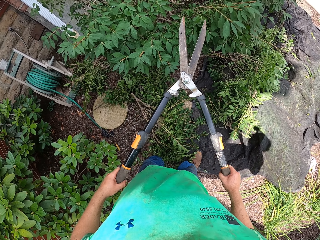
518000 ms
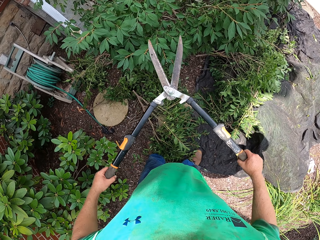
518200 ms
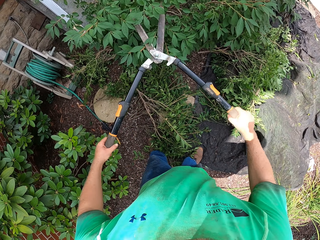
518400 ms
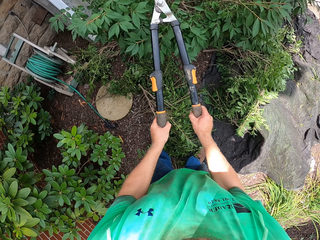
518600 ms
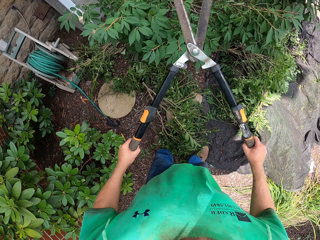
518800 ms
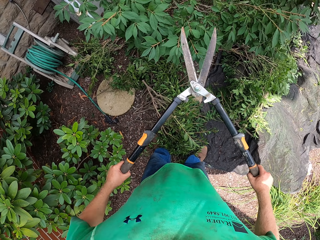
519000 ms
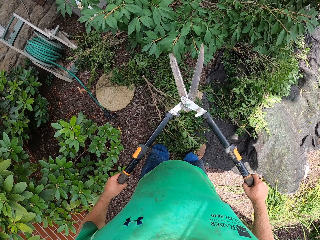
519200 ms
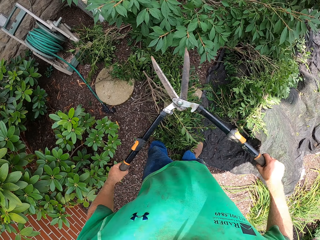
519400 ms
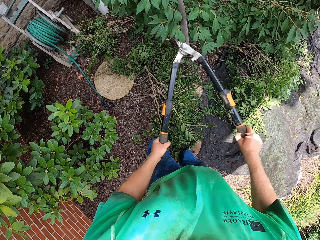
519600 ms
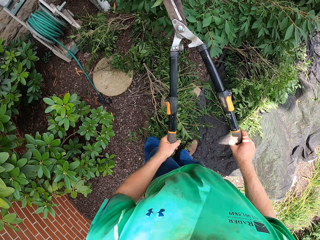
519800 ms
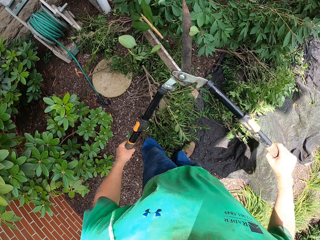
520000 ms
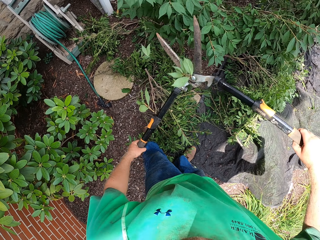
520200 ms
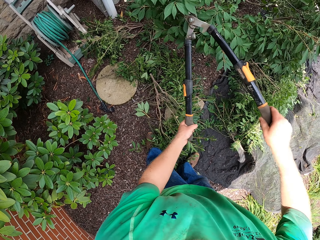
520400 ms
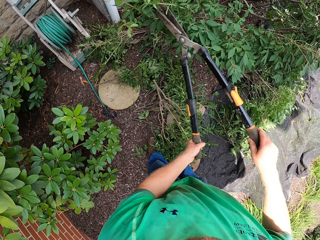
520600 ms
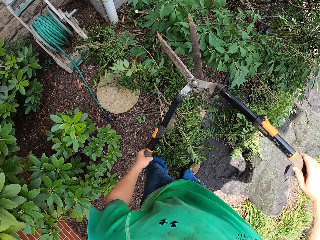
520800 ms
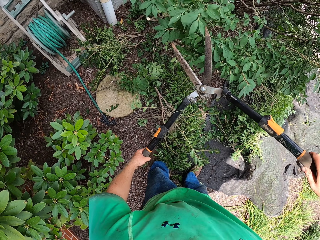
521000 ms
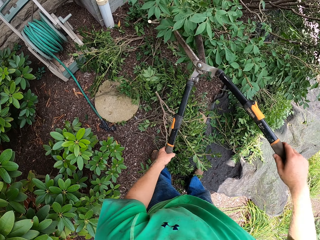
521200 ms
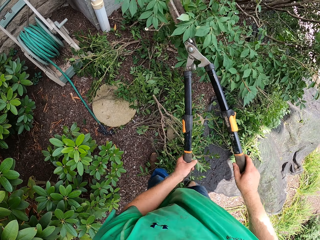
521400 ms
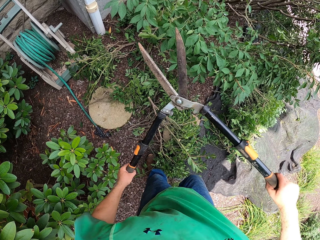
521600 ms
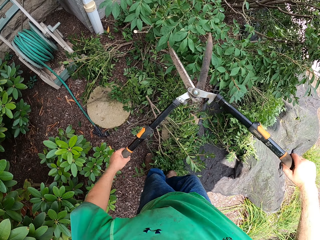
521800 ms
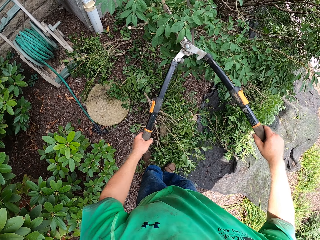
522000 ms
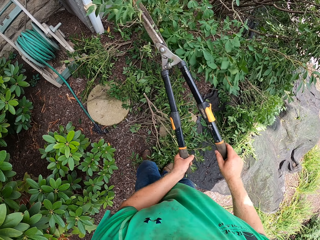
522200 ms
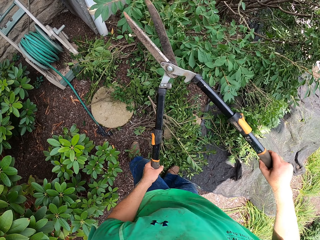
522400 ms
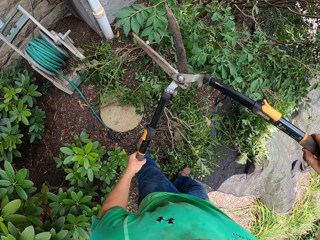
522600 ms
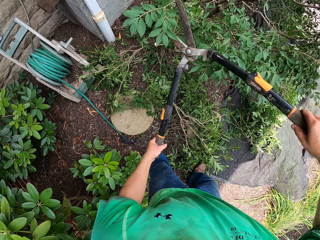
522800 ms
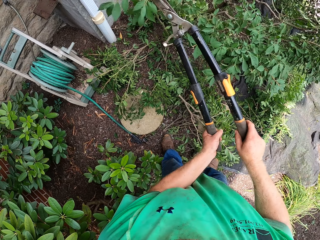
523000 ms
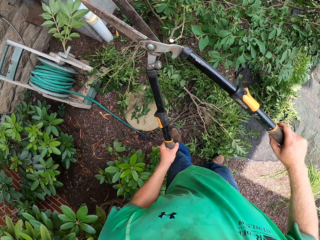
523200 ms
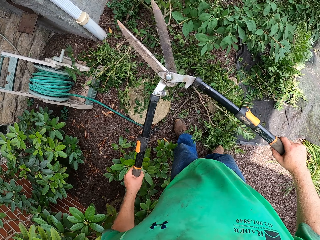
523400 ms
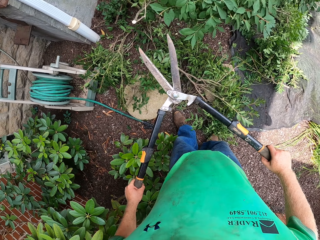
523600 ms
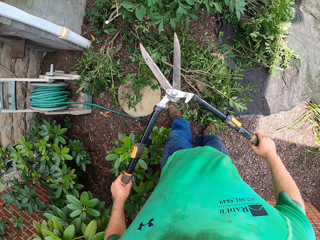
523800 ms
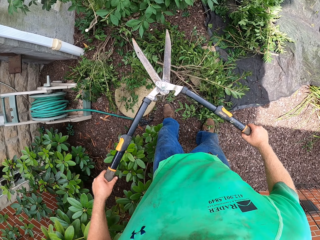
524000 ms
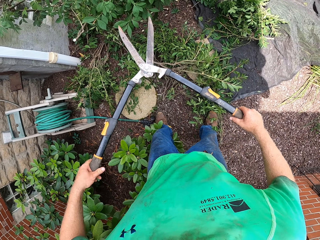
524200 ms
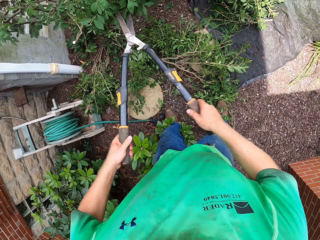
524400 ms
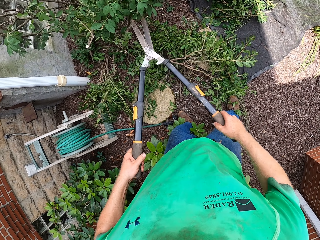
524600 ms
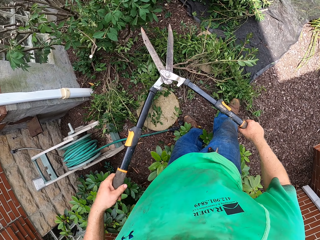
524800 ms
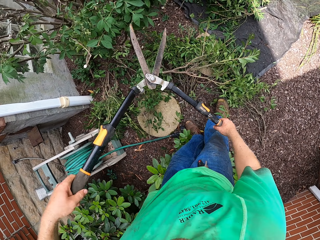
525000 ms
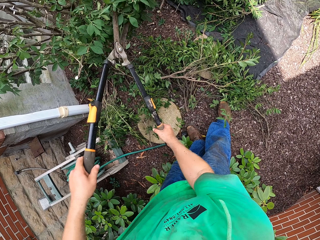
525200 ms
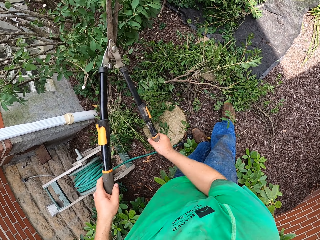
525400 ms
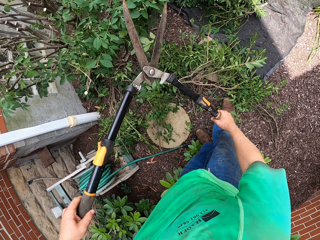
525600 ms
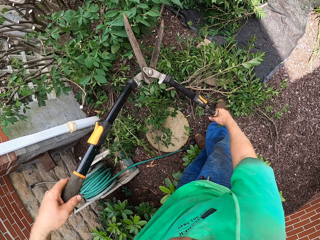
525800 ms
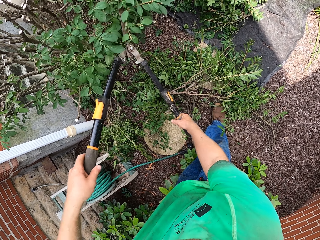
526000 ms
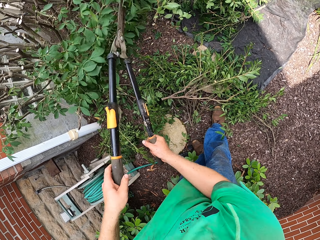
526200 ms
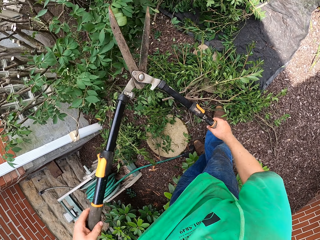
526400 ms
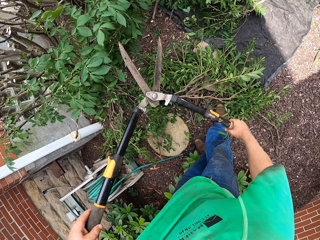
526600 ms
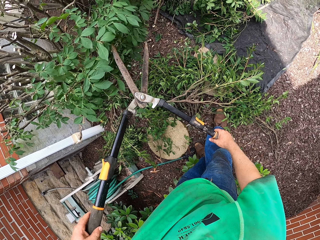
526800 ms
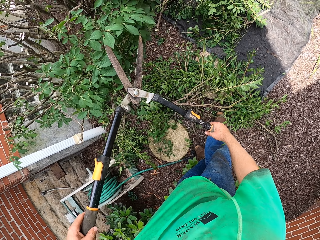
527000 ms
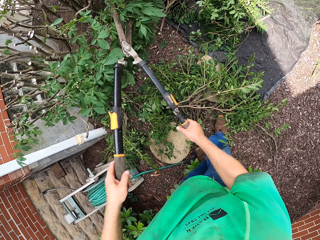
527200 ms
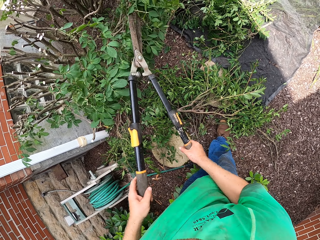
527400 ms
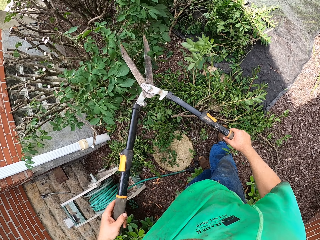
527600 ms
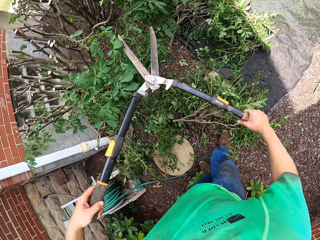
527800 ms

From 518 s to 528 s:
The camera wearer cuts the tree branch with the hedge shear in both hands.

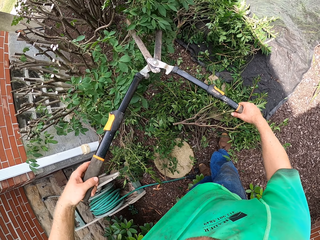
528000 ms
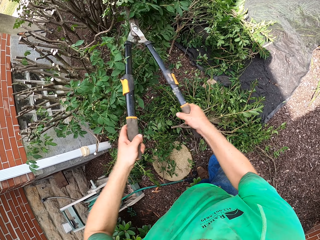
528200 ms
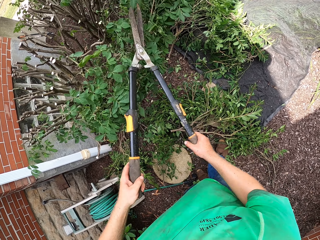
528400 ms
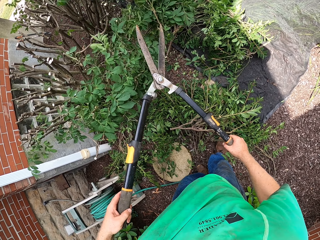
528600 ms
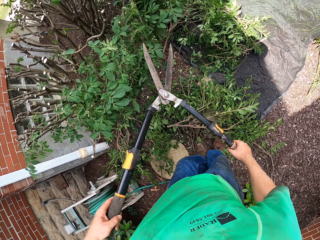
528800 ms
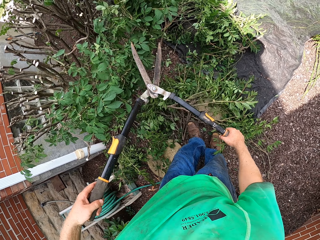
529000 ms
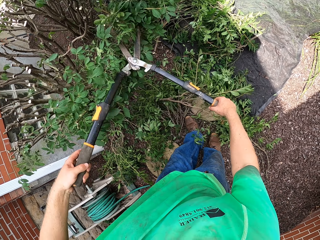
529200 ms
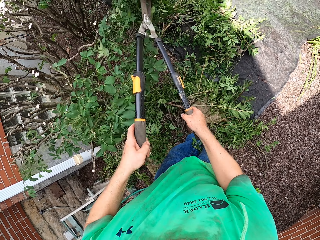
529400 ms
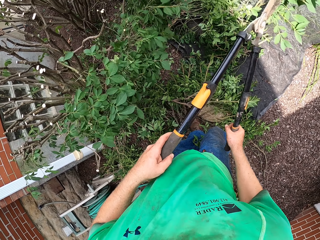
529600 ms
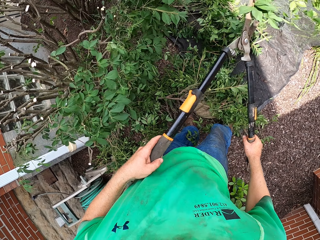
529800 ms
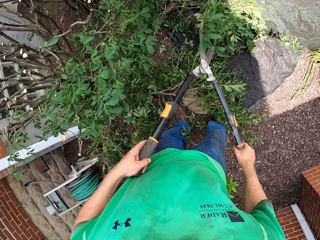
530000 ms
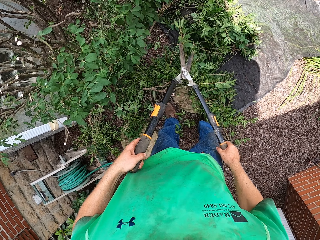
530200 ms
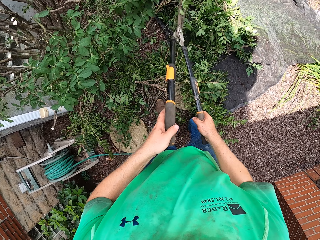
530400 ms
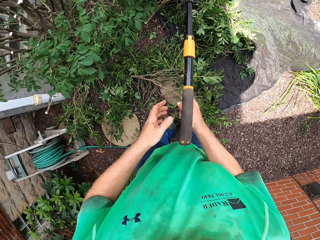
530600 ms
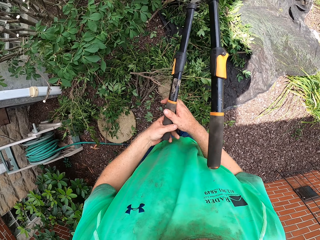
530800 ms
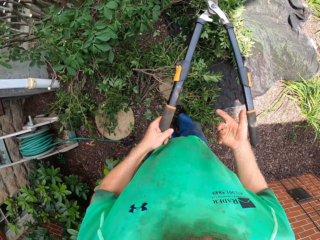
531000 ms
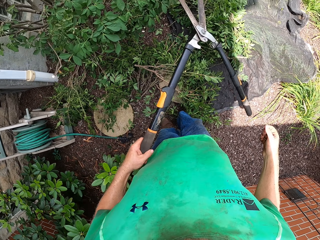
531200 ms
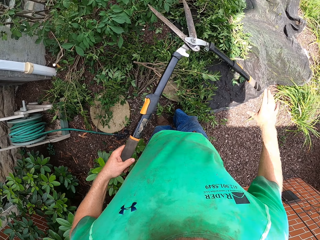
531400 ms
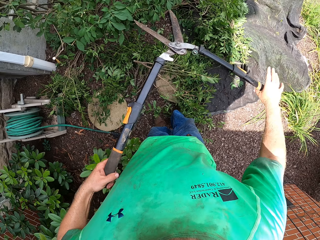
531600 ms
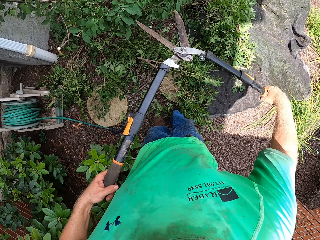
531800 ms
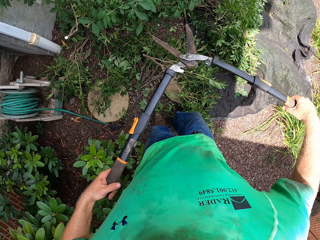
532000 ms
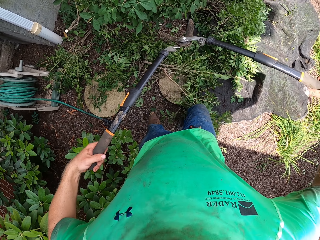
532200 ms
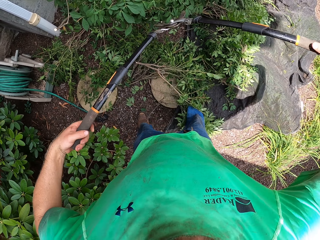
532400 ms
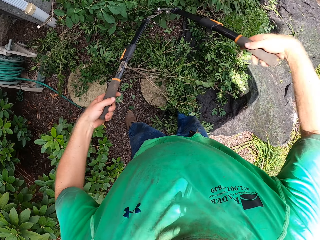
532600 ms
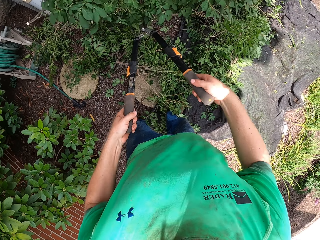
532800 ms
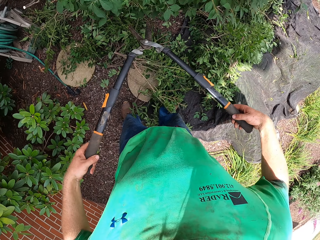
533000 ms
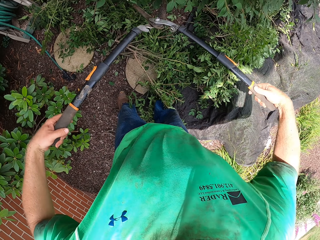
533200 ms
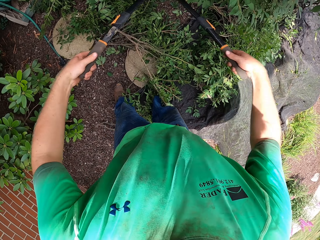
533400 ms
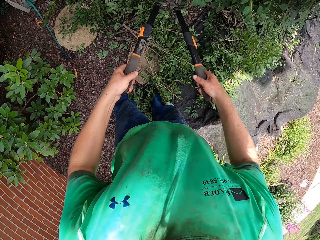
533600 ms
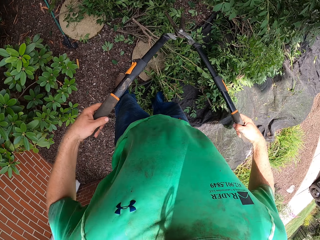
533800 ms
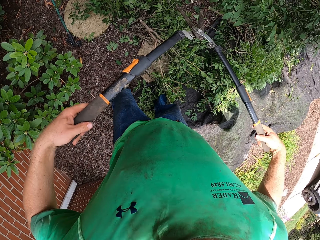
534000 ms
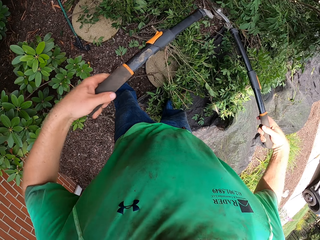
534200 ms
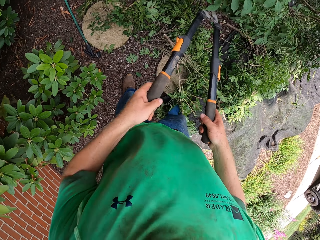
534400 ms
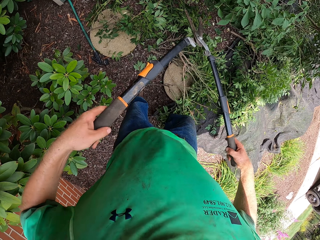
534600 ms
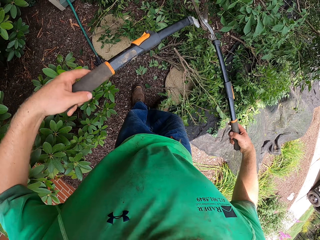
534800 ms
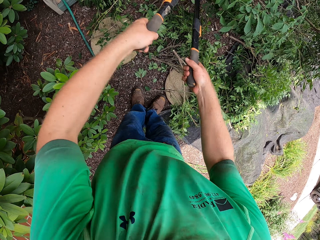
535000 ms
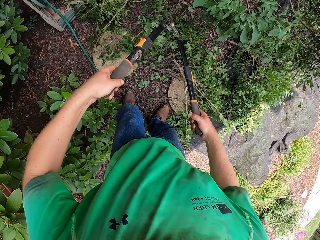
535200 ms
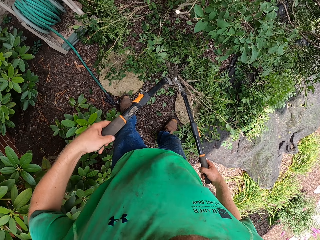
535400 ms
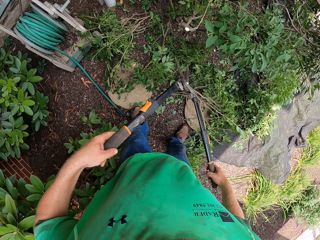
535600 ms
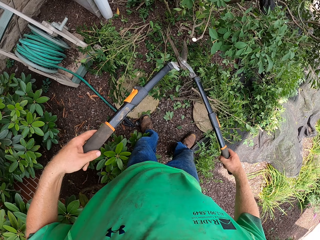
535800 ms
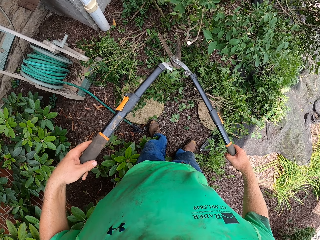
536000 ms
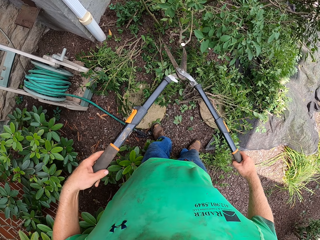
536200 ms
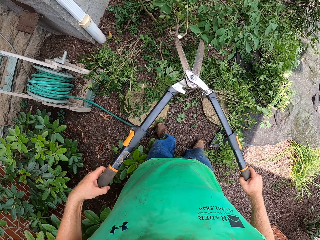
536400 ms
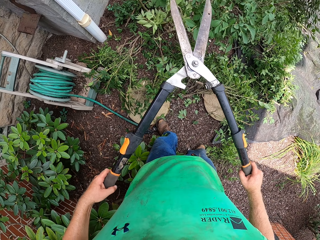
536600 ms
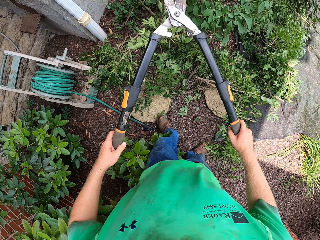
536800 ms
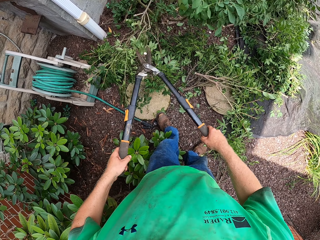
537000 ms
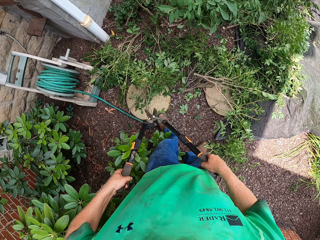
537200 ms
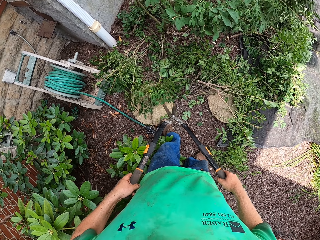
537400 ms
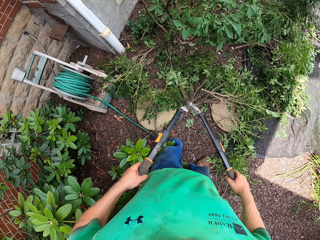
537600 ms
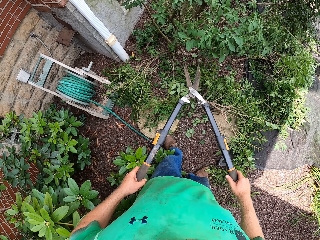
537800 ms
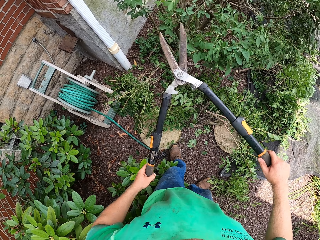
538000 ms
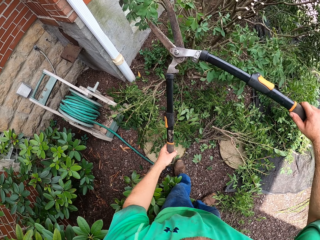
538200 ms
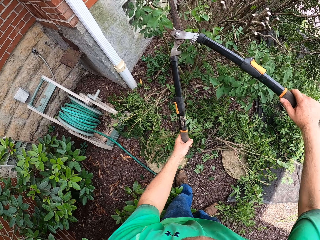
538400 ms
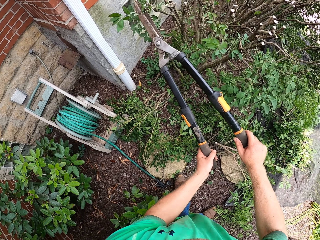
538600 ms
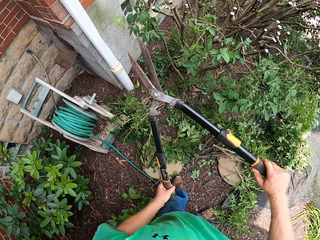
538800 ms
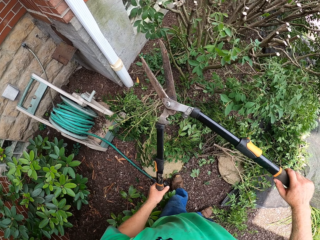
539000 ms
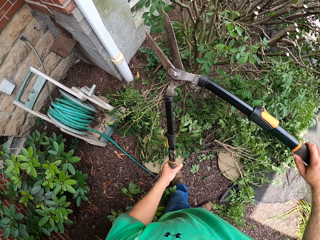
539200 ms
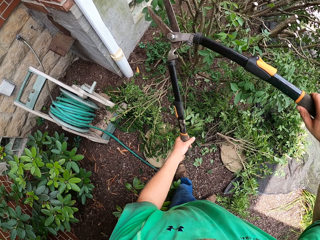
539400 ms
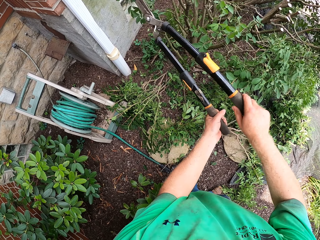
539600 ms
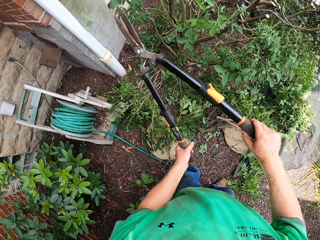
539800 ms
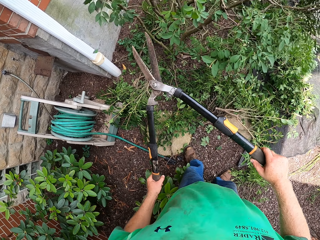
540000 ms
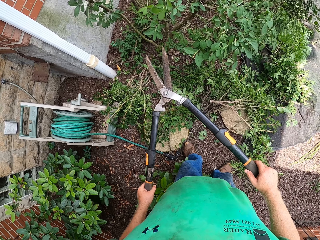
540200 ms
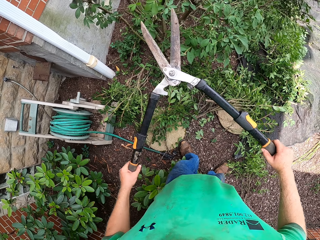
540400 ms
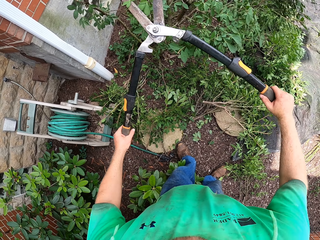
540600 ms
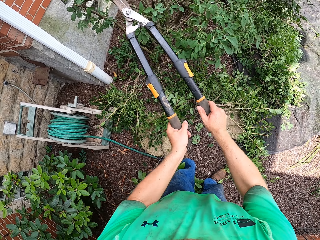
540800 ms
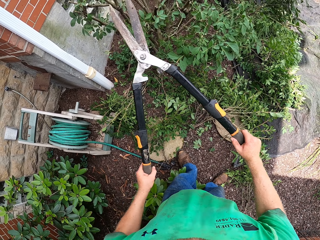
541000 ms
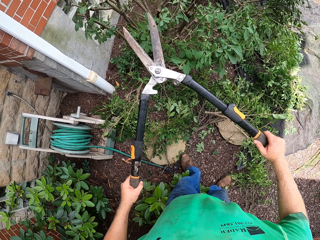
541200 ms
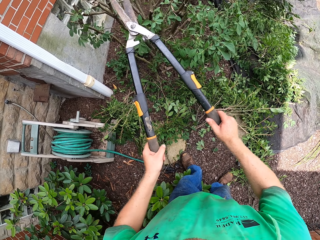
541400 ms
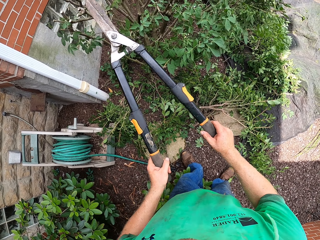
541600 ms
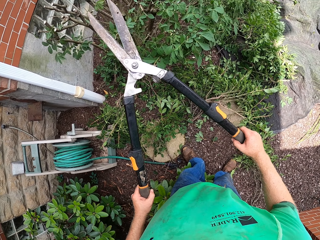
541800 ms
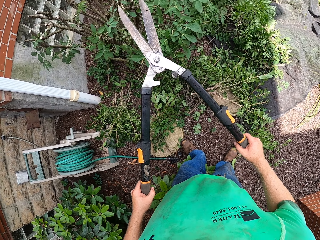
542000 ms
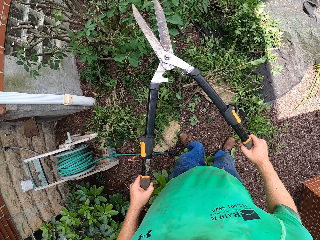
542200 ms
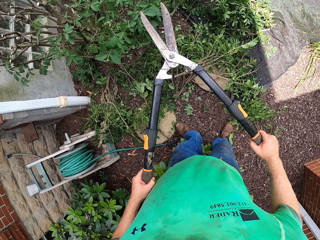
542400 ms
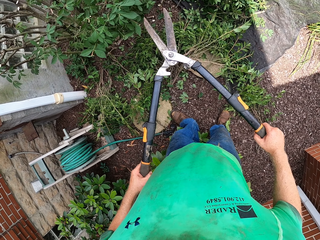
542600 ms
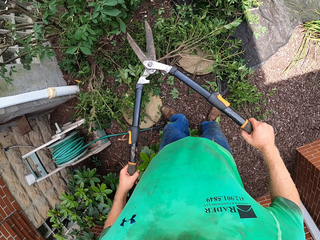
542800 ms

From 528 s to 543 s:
The camera wearer flips over the hedge shear in both hands. They cut the tree branch with the hedge shear in both hands.
